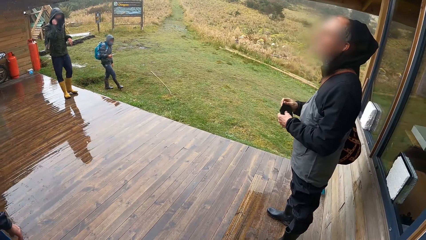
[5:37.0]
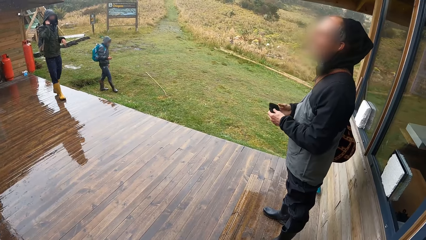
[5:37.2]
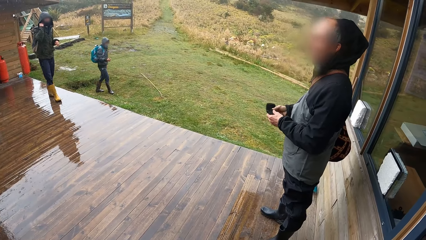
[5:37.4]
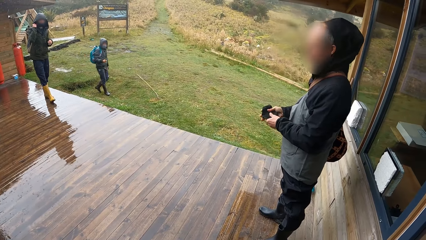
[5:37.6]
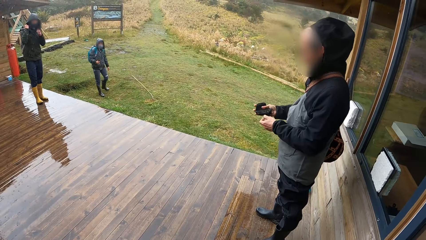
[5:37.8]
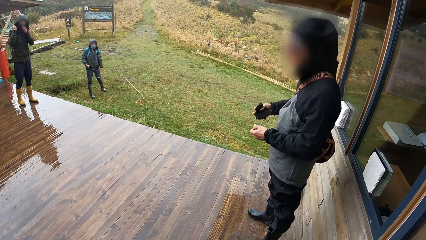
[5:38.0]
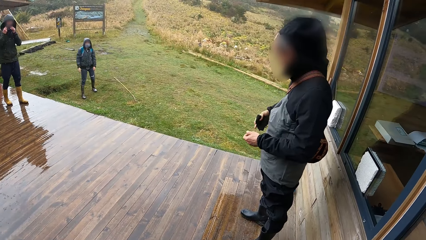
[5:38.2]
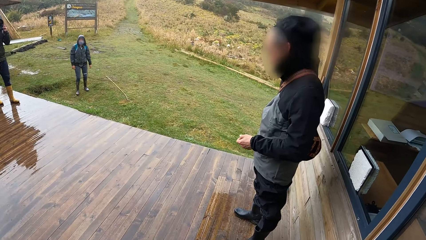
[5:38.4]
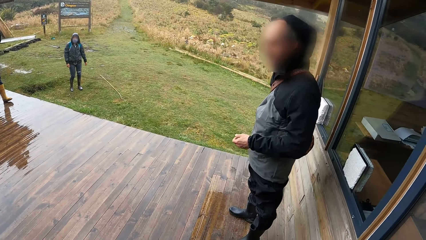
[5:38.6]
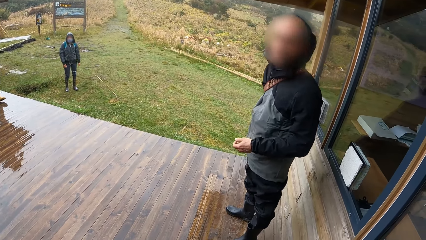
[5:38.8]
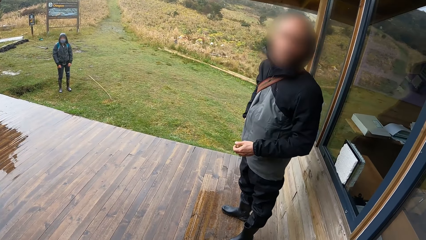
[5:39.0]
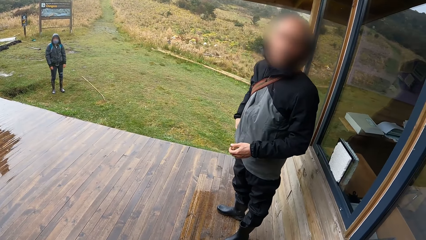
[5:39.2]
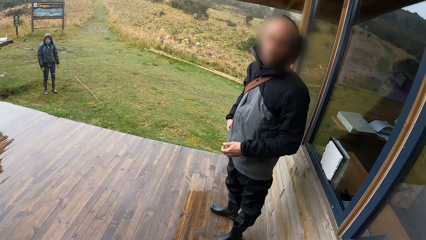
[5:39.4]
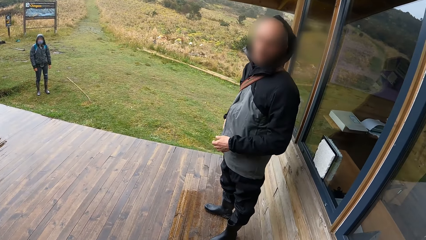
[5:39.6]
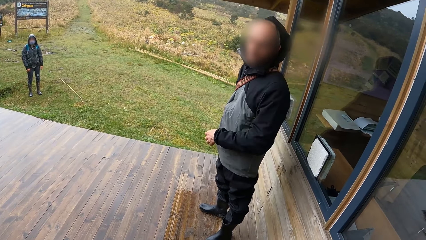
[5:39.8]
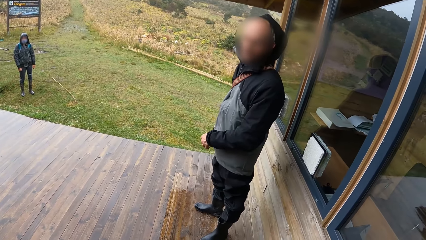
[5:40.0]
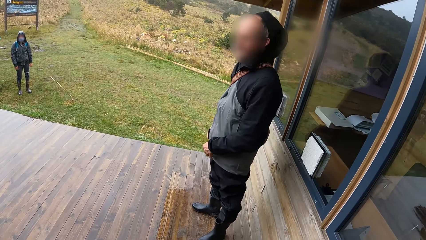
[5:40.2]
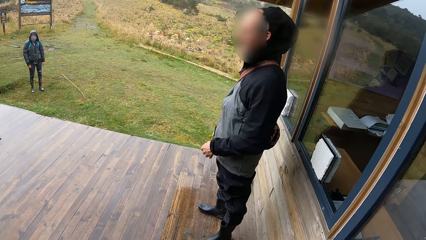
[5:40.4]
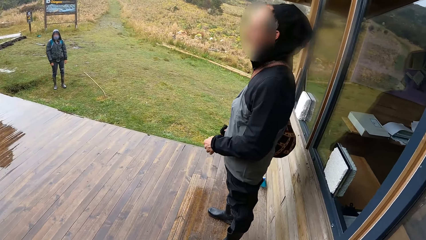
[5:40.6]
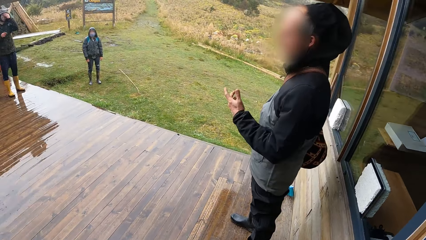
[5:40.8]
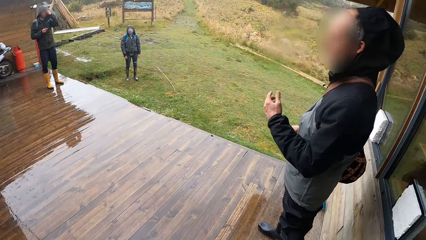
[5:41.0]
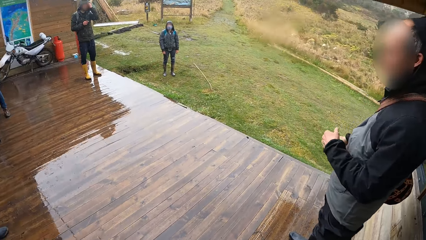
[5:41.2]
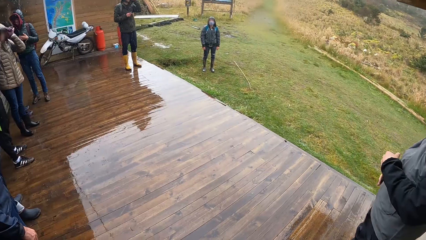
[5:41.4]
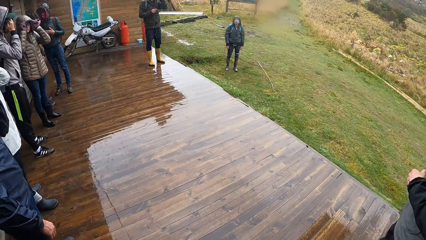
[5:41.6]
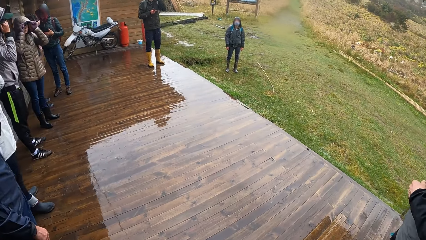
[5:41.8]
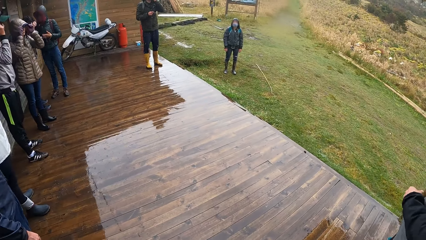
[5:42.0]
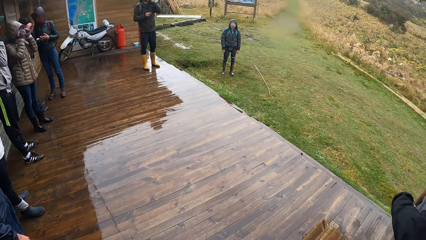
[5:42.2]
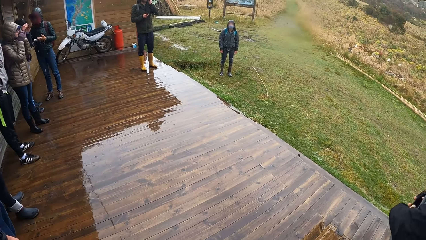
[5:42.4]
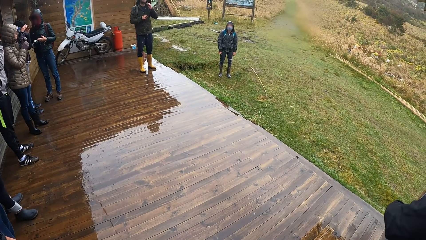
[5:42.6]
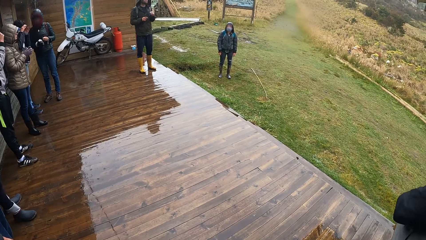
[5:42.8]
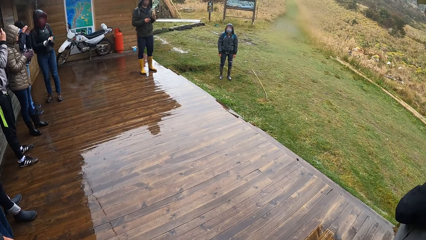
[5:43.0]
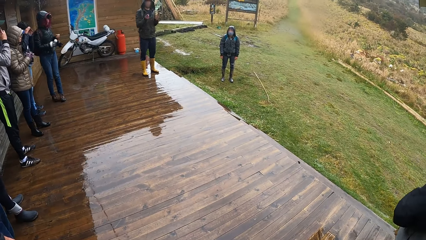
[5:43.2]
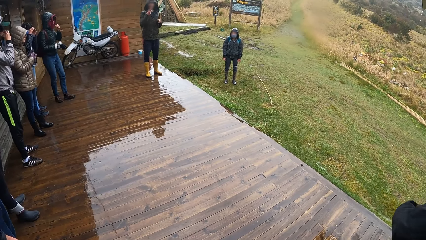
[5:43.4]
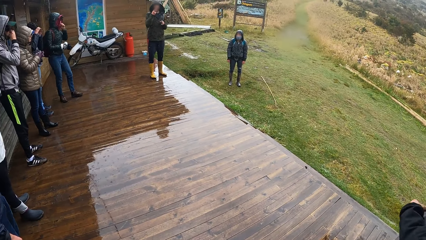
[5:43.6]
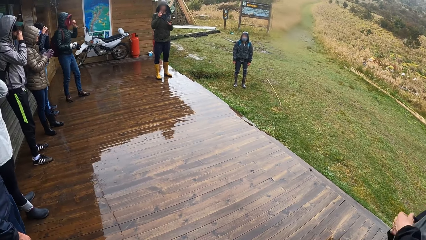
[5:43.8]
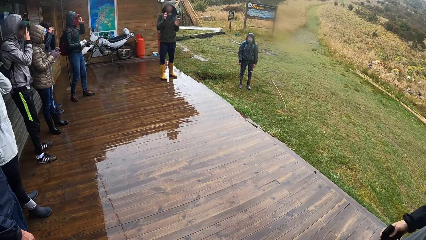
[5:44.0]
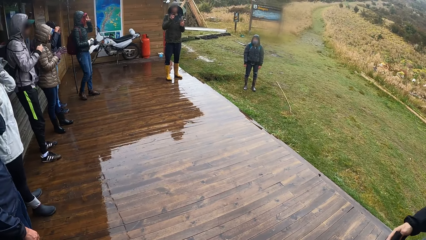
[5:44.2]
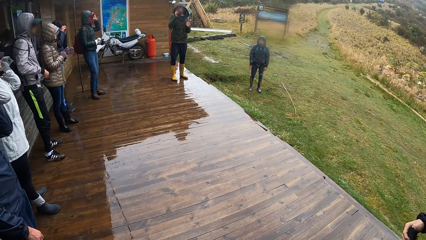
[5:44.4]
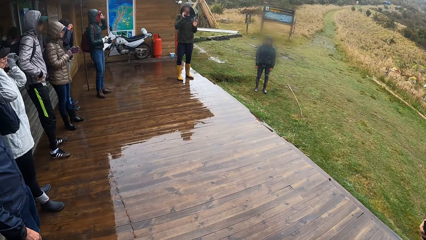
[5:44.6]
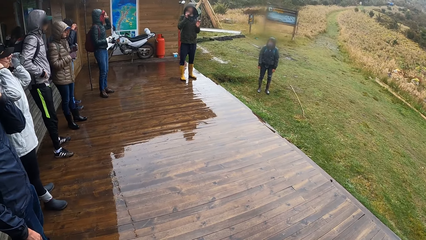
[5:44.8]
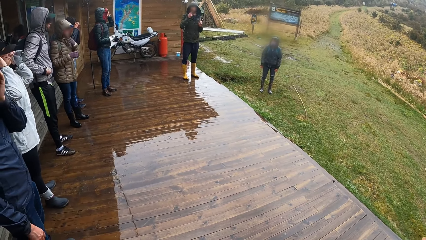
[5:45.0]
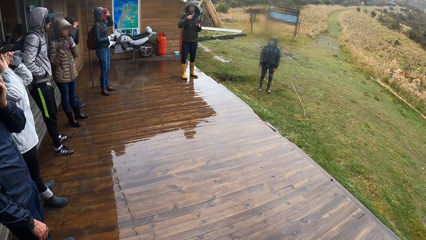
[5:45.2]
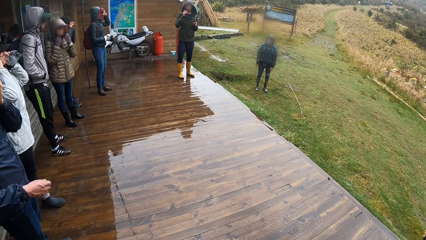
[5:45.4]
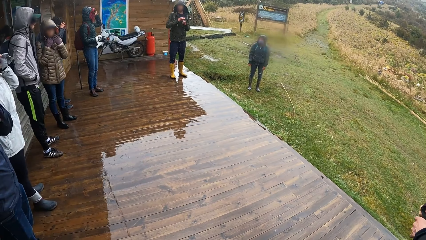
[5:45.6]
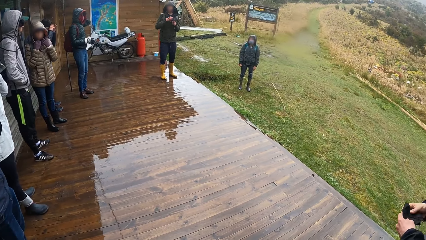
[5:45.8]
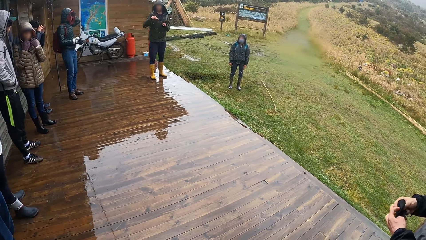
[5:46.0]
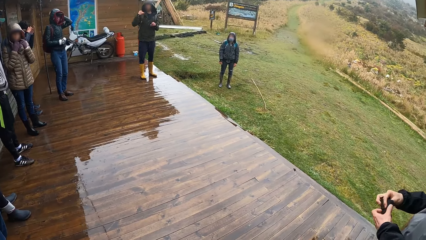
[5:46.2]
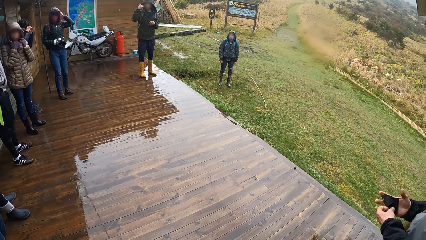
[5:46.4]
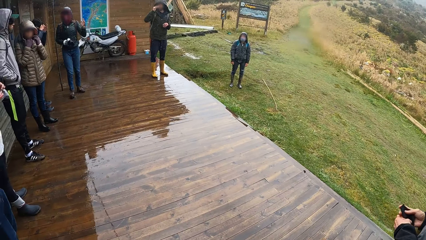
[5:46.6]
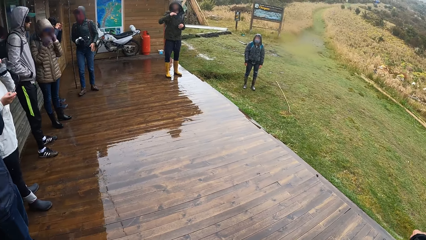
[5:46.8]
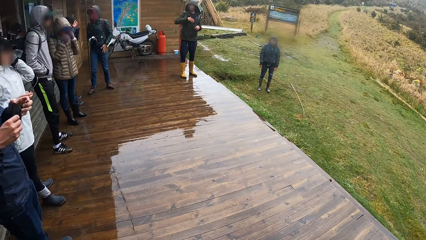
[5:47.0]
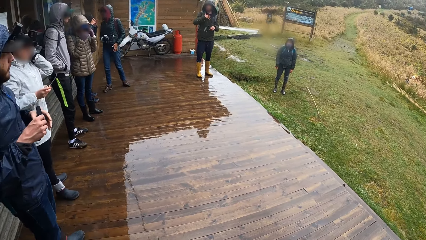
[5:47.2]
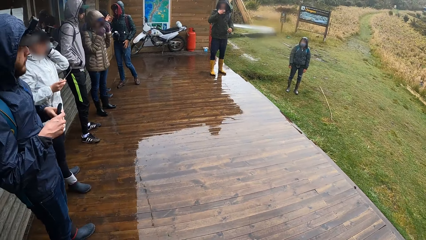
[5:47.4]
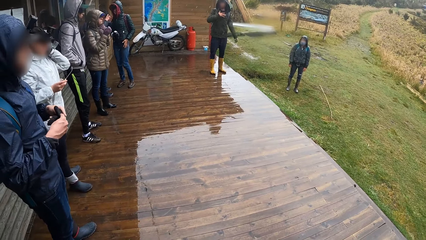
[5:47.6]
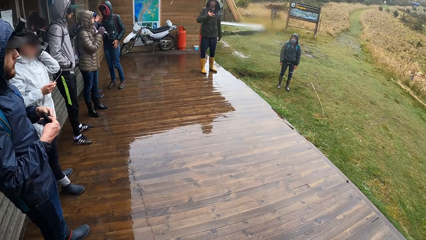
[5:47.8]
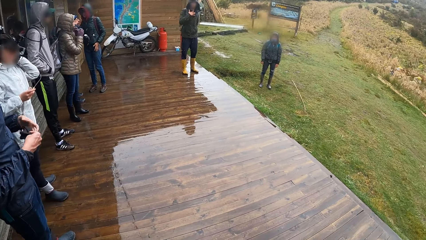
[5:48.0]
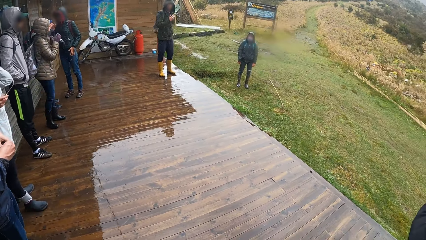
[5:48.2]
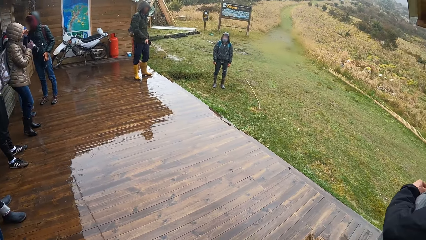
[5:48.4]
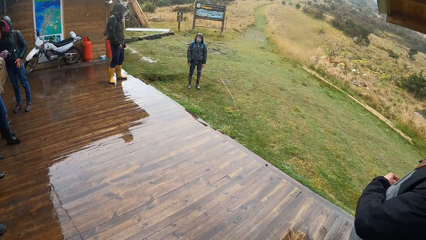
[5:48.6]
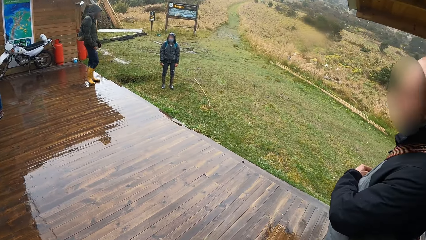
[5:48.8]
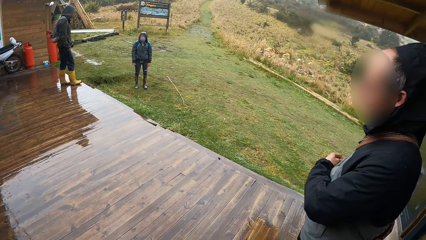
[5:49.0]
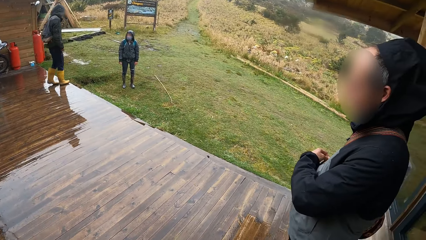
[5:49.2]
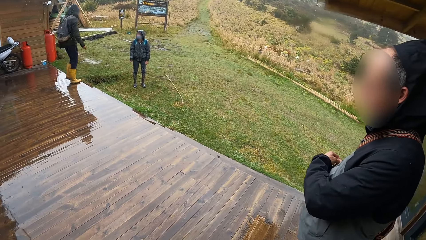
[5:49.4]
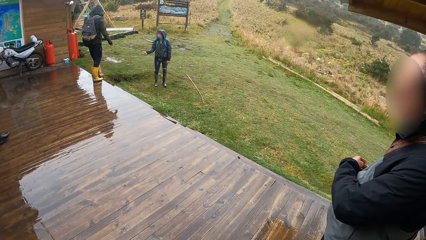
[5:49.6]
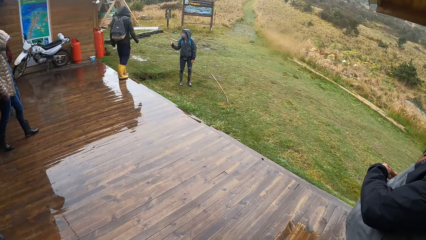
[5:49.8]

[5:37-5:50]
The man folds the nose mask with both hands. He removes his left hand from the nose mask in both hands. He puts the nose mask in his pocket with his right hand. The camera wearer looks around. Another man interacts with the group of people.

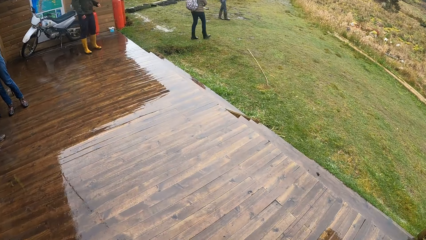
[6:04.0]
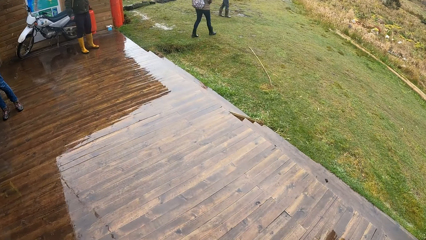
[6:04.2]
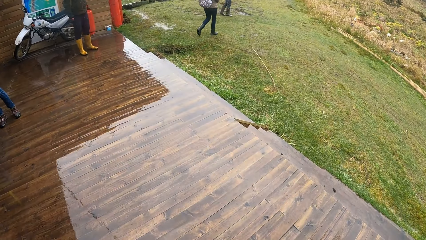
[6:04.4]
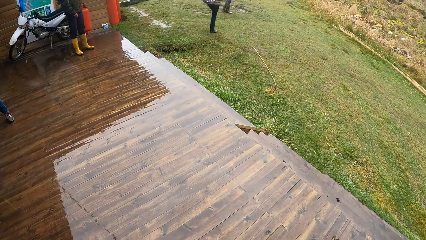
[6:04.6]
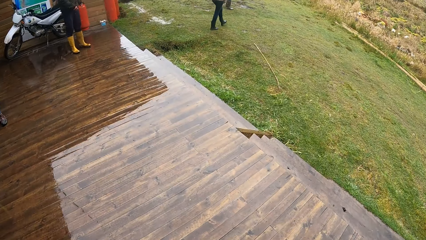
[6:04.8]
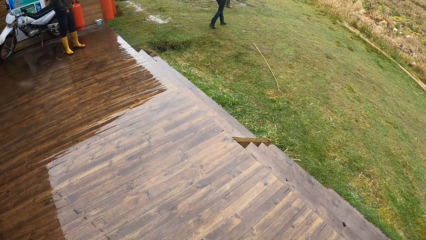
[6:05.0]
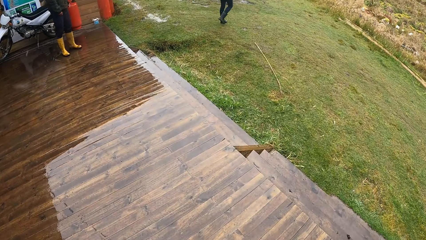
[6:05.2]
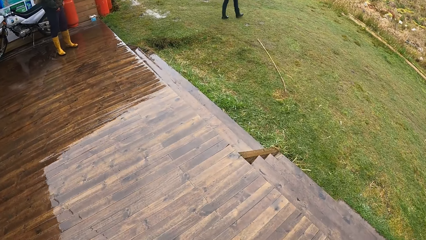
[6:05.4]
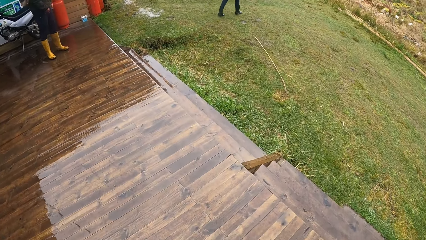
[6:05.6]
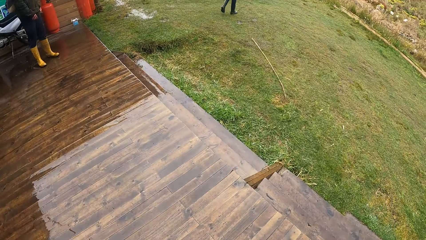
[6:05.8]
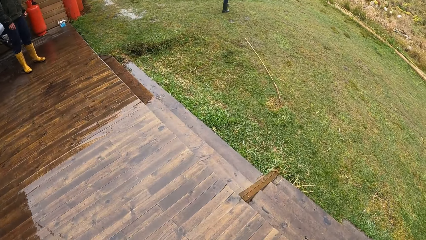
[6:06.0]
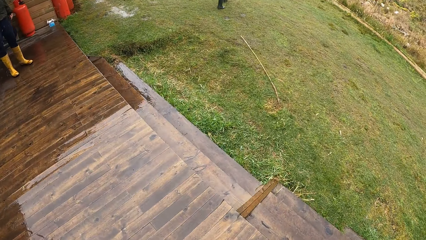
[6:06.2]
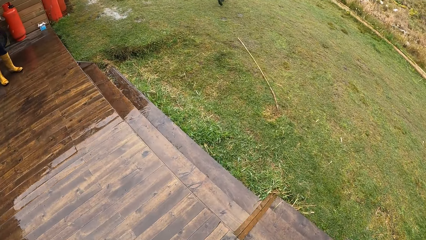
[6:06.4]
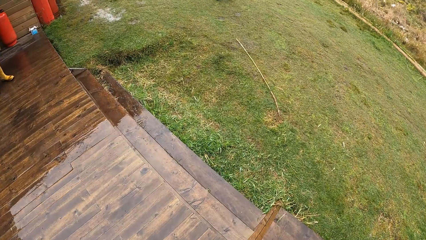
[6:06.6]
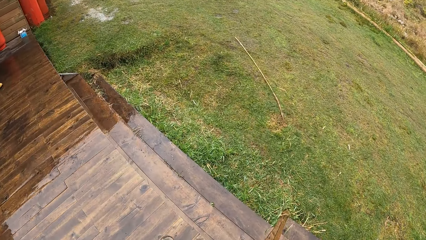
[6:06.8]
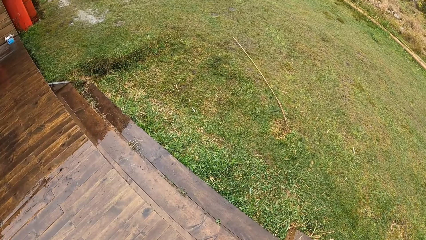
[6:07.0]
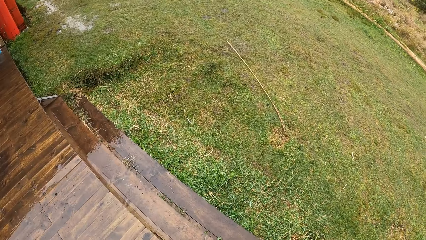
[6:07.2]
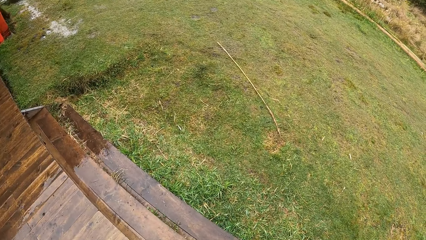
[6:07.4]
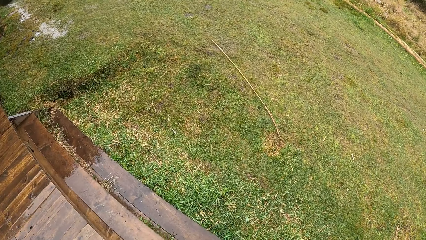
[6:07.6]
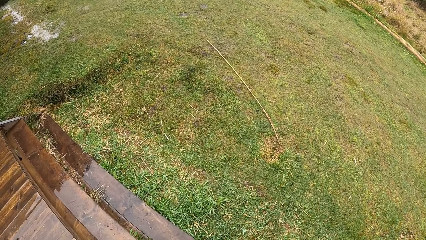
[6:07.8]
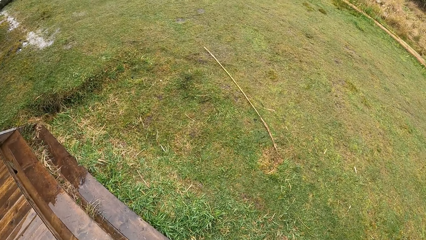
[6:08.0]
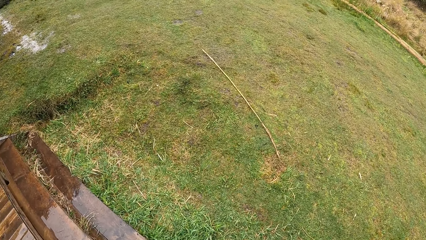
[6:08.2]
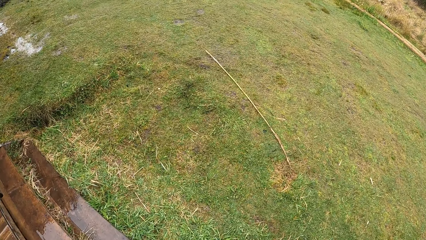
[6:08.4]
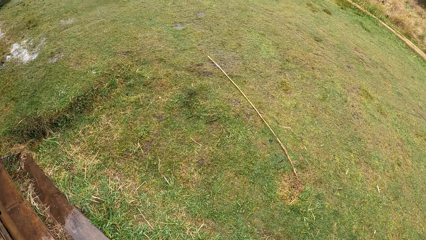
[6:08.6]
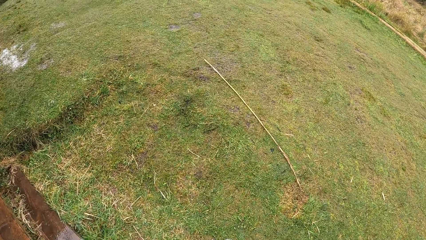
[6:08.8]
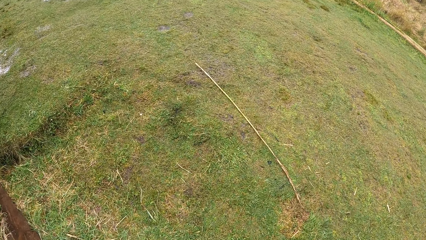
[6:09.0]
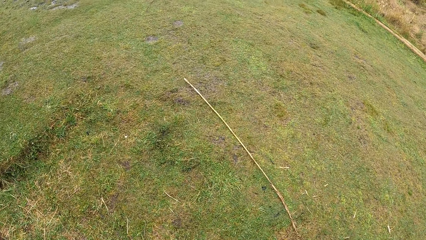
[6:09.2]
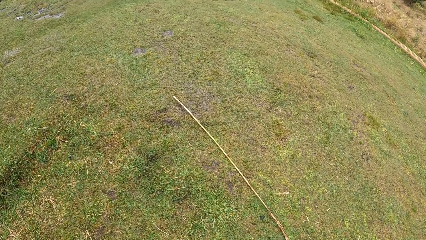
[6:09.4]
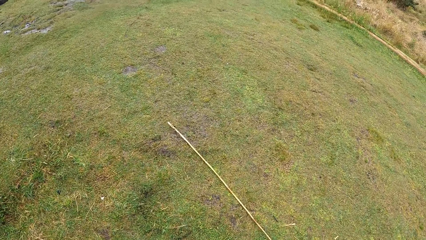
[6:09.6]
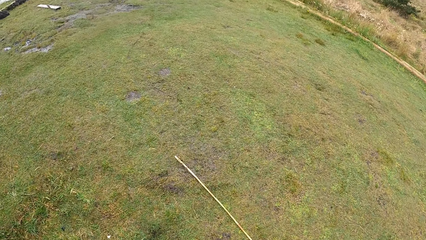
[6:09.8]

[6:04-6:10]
The camera wearer walks down a staircase away from the veranda towards the field.
